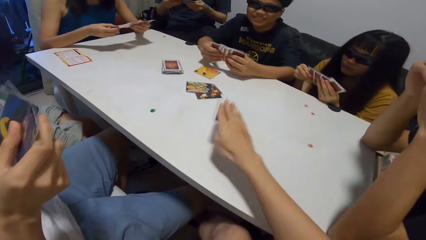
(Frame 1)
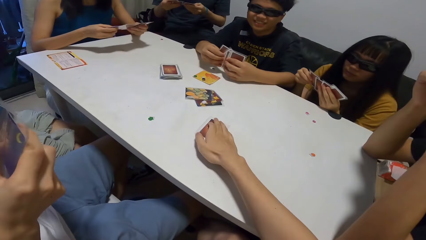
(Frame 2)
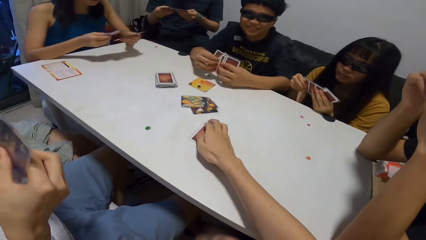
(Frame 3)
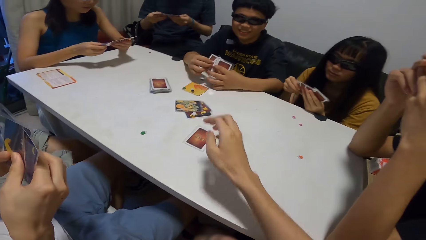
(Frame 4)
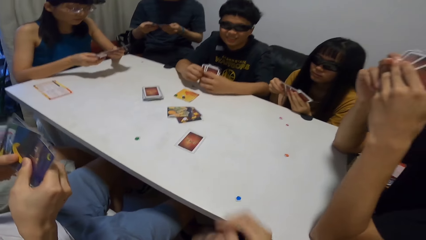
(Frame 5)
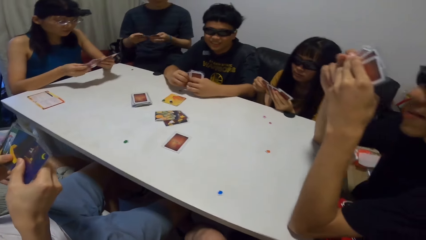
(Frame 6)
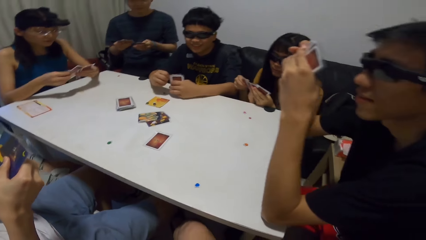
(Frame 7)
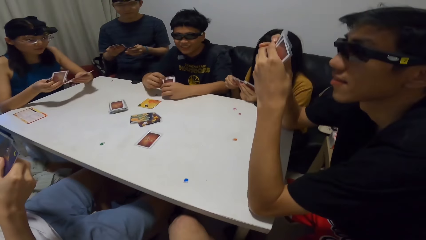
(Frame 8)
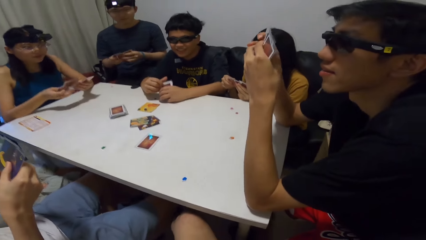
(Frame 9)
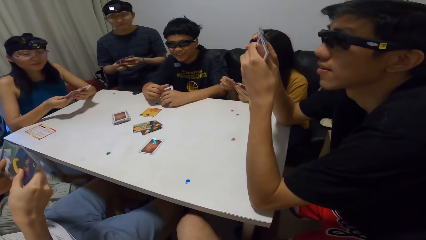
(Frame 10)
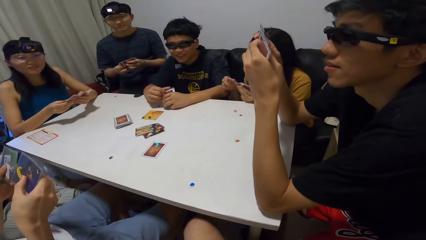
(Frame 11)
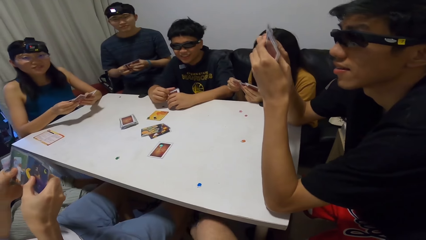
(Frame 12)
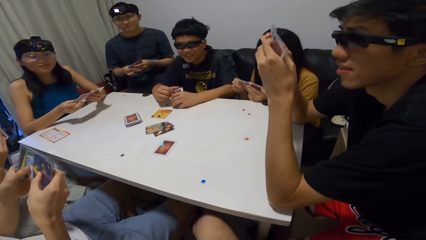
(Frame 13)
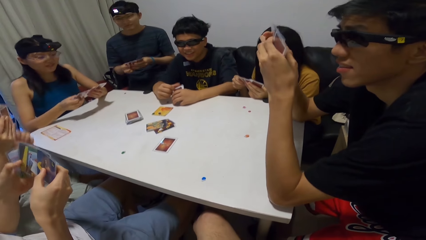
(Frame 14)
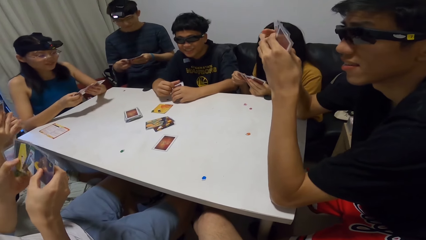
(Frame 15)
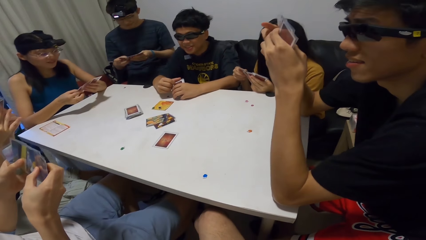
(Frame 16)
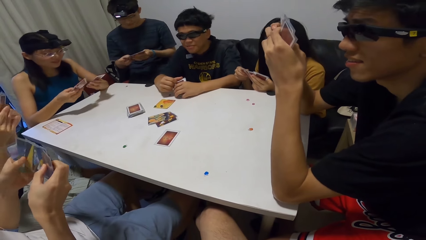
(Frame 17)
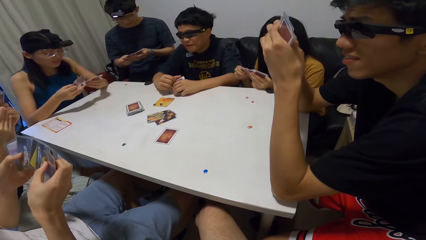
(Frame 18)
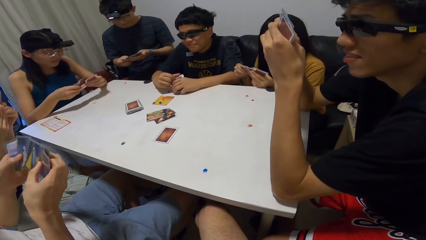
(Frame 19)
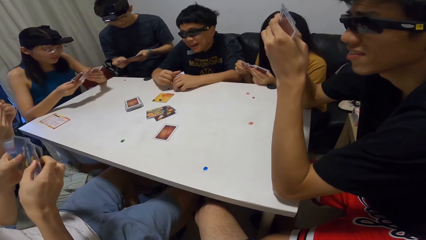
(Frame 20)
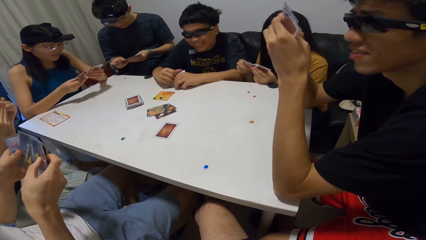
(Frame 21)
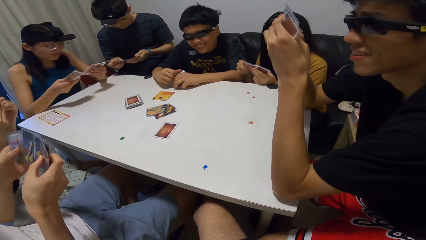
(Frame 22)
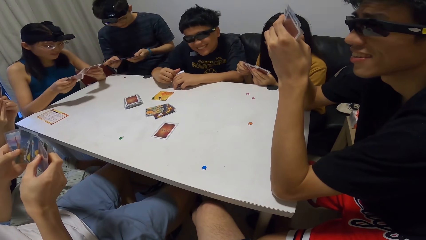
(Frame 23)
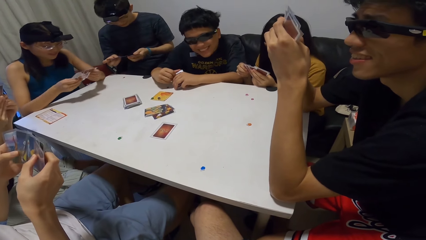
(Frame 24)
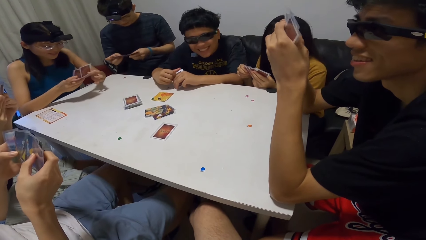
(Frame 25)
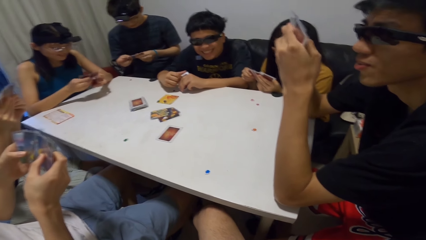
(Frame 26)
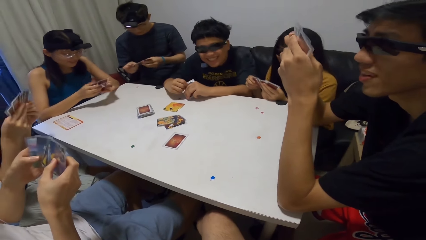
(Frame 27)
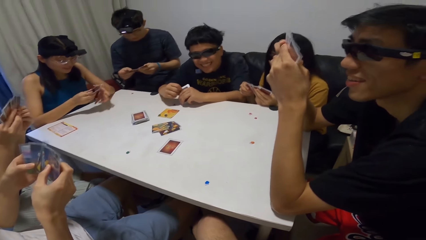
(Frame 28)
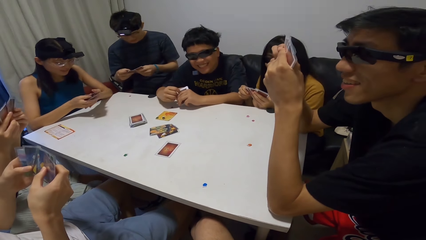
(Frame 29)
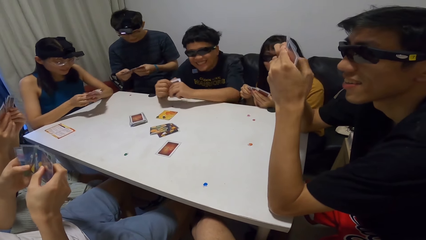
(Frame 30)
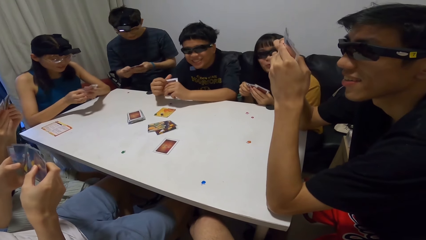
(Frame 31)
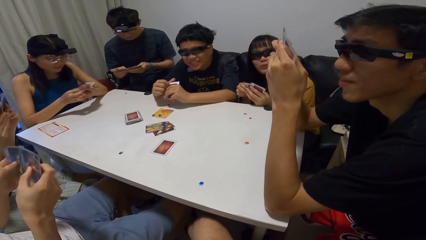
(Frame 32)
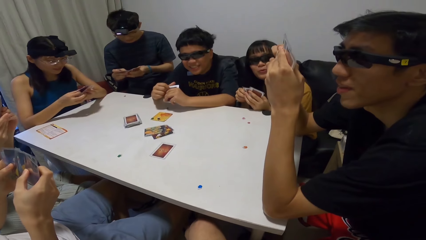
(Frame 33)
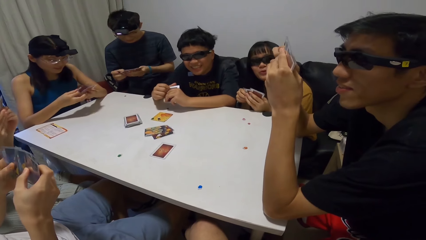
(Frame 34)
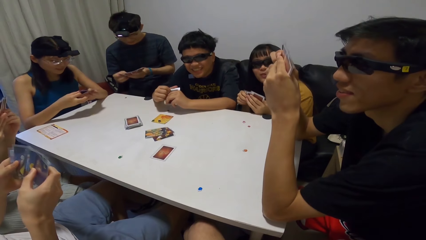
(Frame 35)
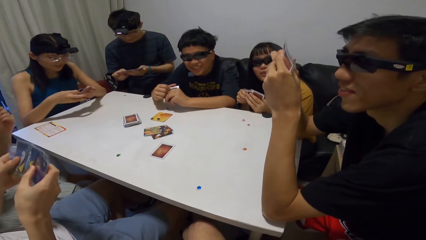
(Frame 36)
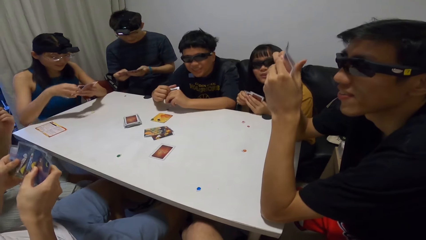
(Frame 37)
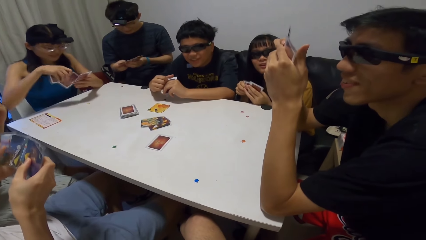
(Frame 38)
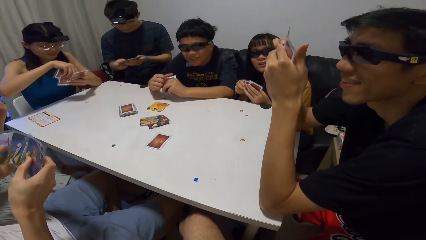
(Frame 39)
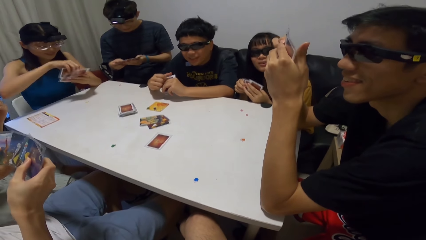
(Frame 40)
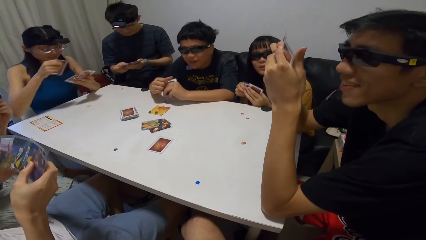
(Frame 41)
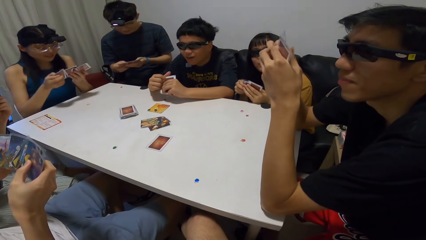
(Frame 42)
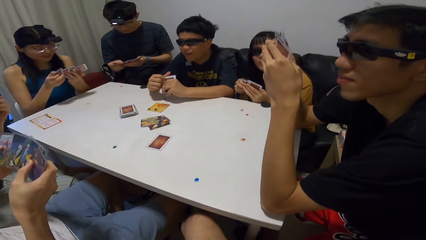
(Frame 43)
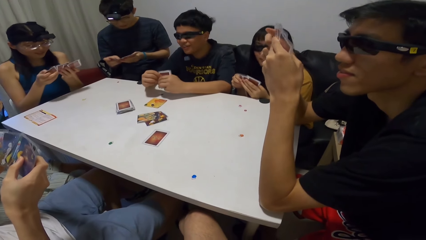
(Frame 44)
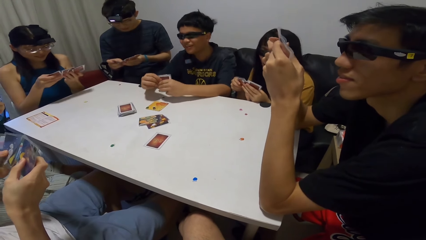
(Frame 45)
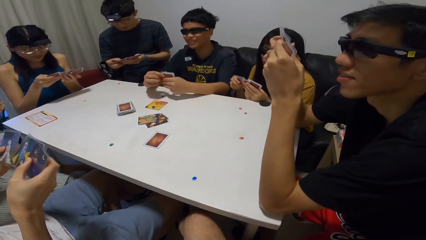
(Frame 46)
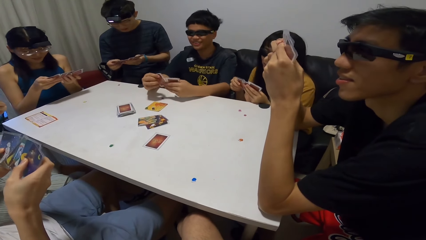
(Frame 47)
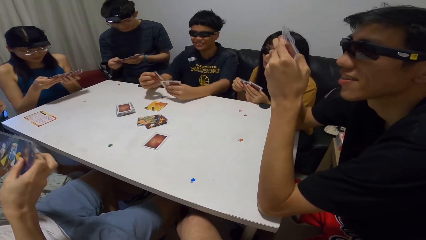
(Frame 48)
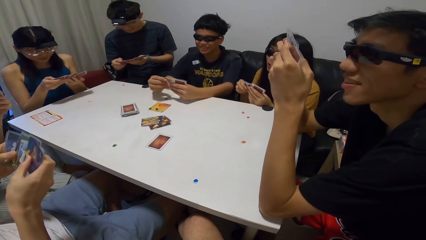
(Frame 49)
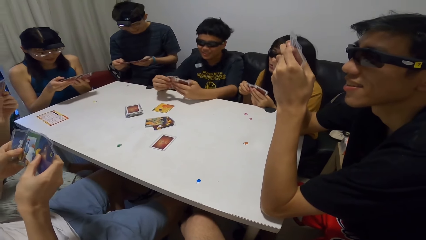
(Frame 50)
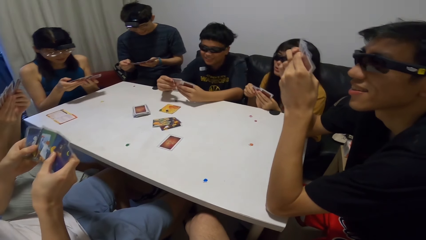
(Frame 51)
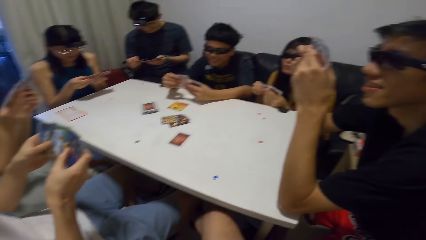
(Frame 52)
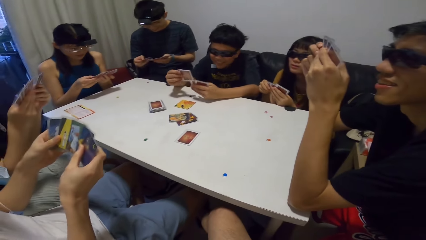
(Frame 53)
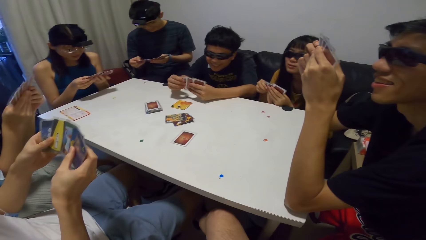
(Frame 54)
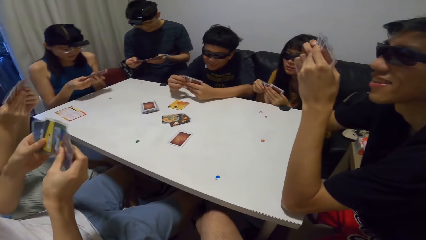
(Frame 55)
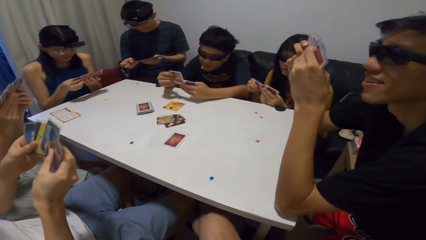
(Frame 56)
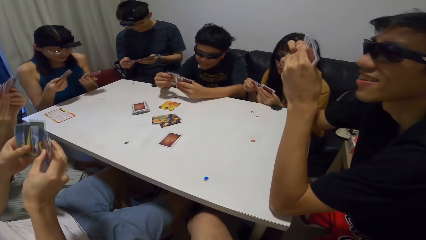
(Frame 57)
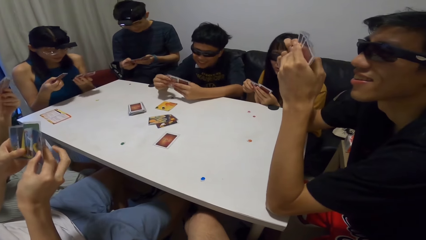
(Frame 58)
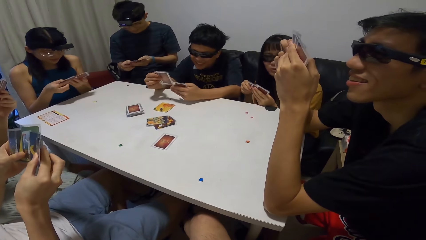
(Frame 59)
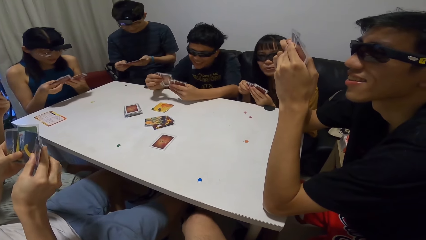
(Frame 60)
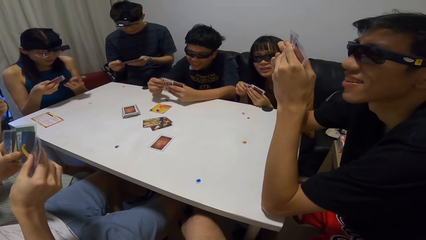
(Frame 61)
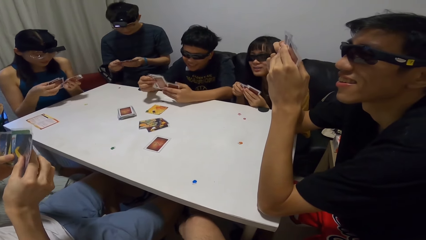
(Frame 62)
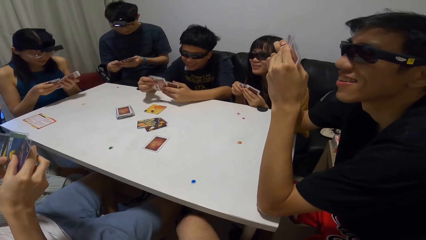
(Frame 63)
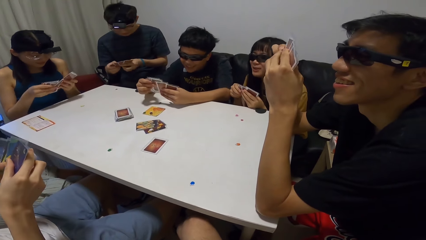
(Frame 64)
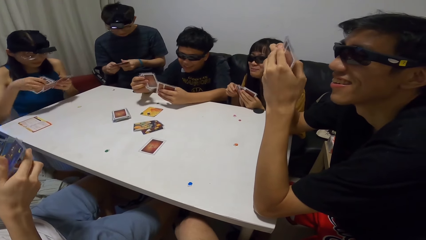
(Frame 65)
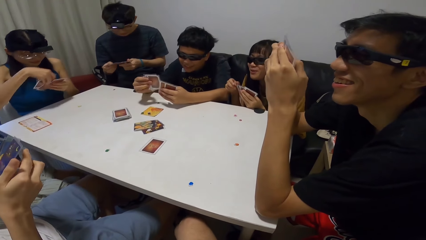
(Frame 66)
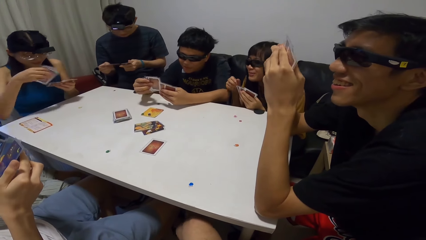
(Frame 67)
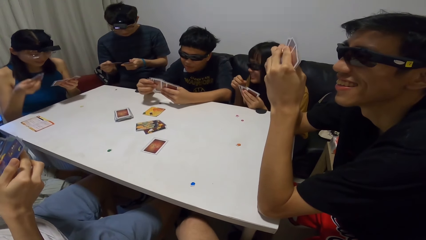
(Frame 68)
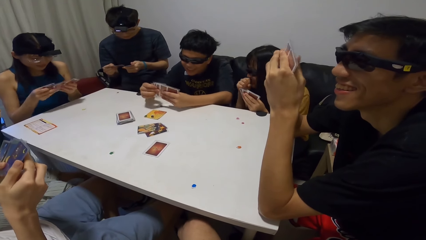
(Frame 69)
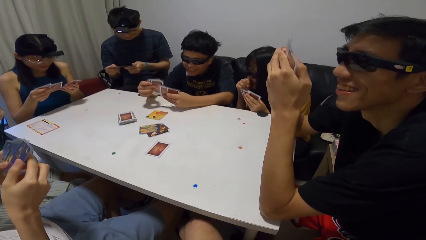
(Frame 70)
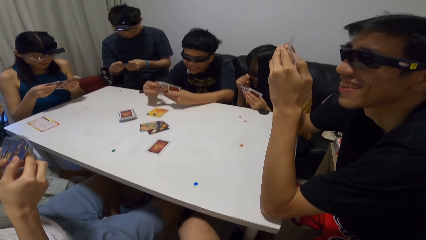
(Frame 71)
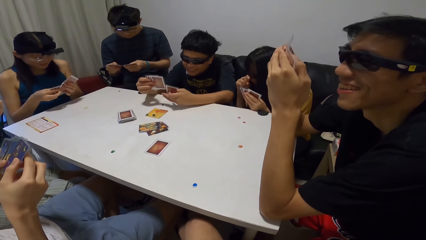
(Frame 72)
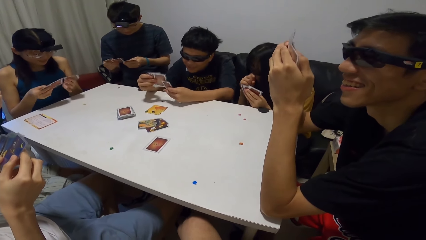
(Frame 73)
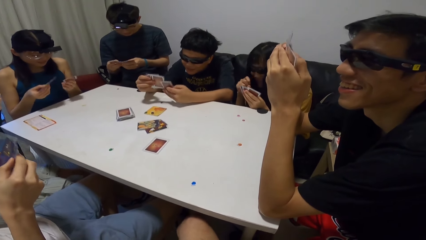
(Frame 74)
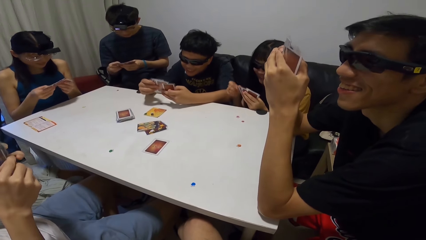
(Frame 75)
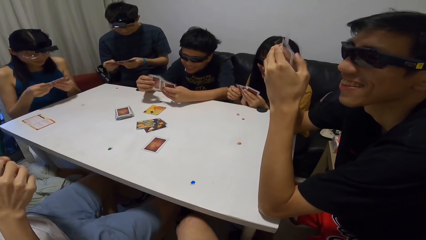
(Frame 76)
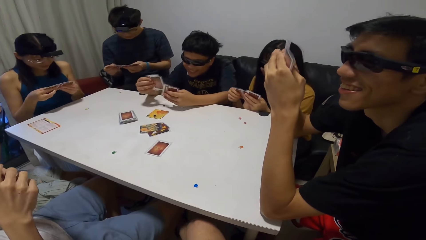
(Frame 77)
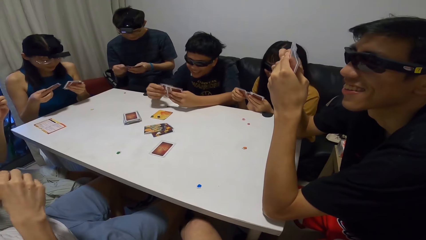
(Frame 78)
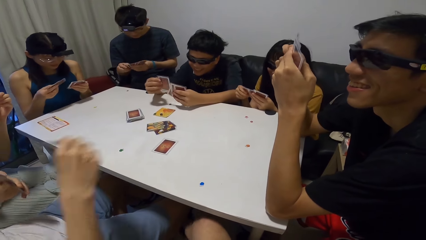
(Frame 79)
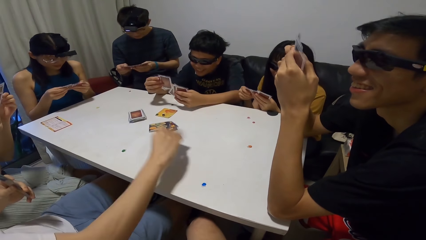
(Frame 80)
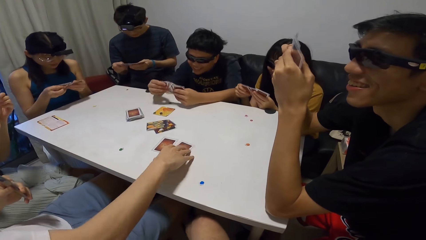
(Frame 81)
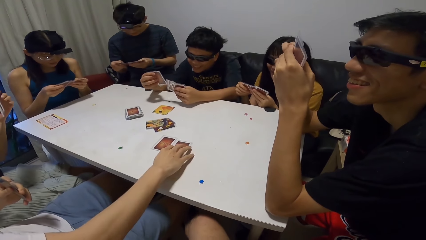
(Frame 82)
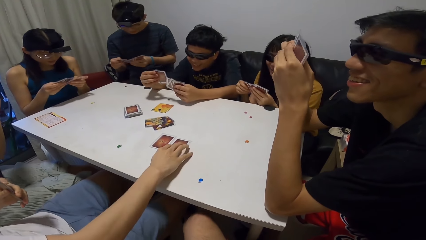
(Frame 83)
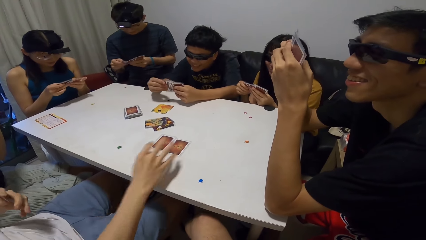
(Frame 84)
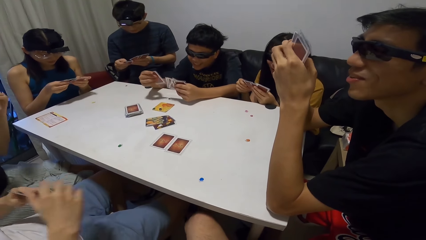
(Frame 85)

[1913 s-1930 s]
The camera wearer drops a card on the table. They converse. A man drops a card on the table.
